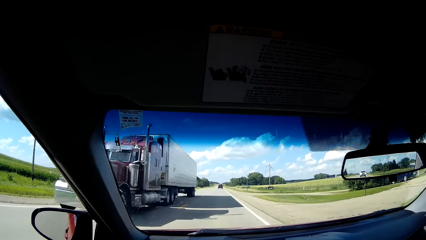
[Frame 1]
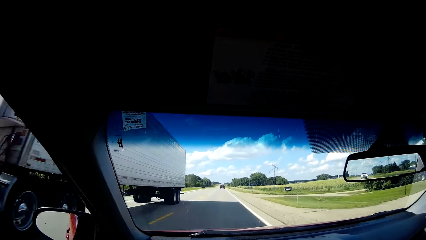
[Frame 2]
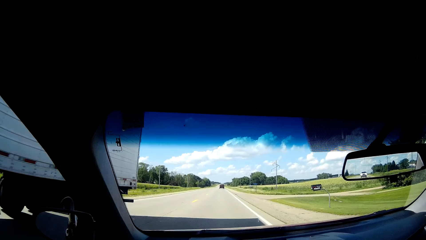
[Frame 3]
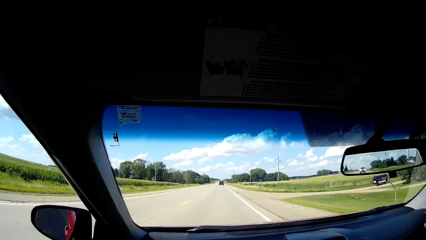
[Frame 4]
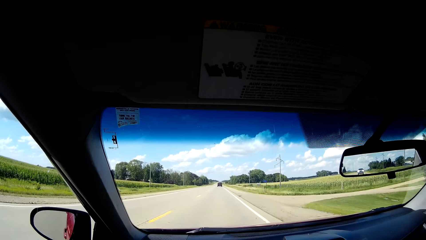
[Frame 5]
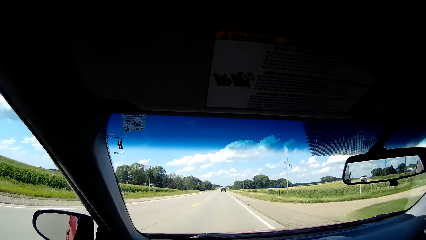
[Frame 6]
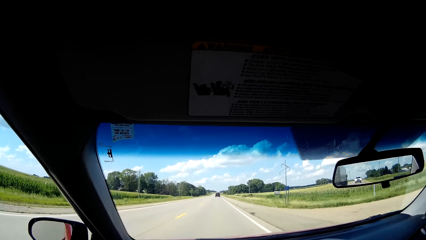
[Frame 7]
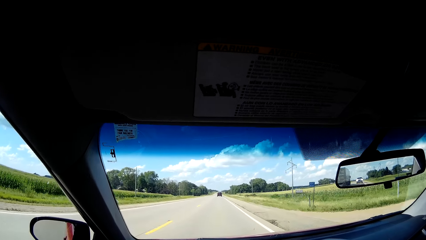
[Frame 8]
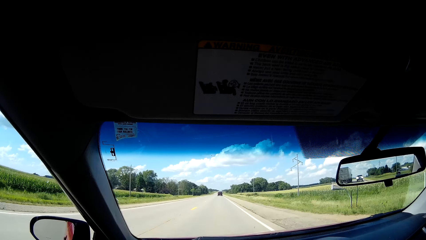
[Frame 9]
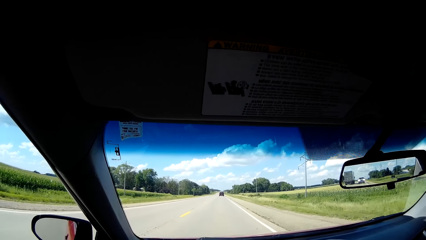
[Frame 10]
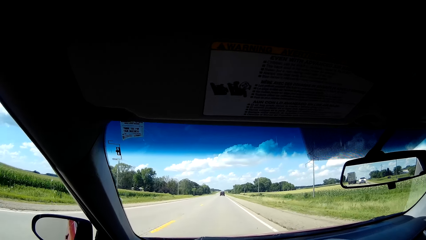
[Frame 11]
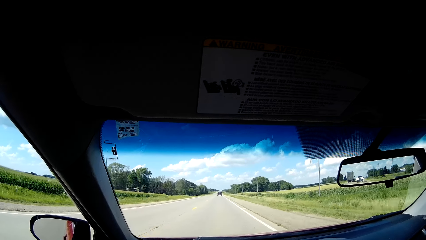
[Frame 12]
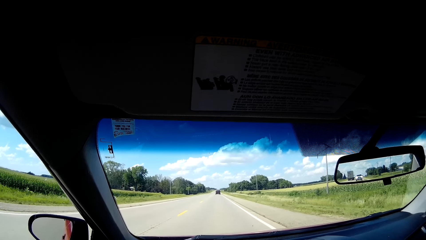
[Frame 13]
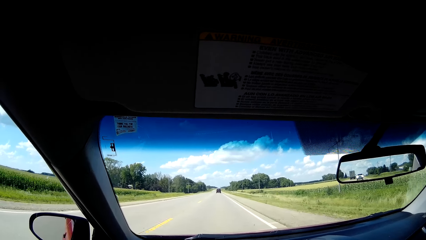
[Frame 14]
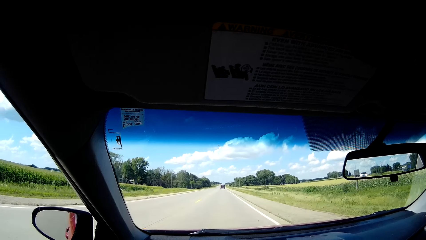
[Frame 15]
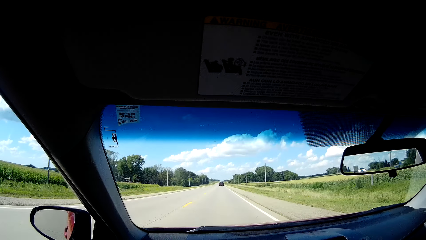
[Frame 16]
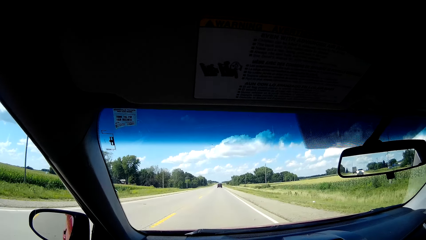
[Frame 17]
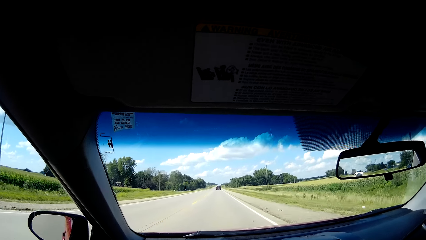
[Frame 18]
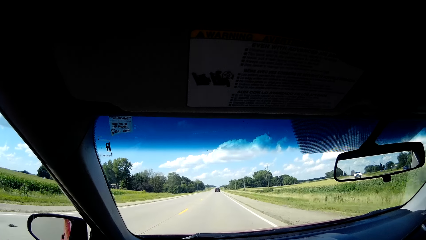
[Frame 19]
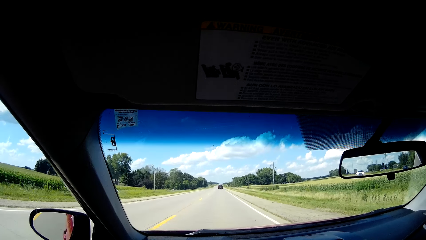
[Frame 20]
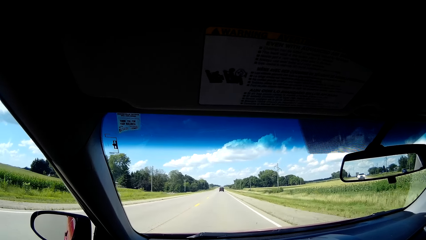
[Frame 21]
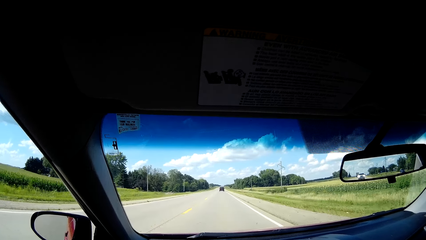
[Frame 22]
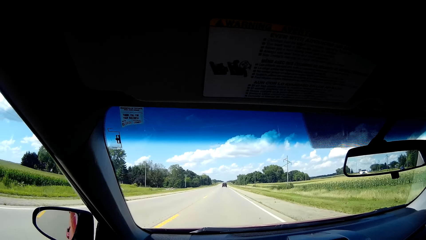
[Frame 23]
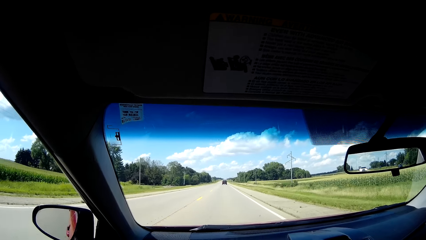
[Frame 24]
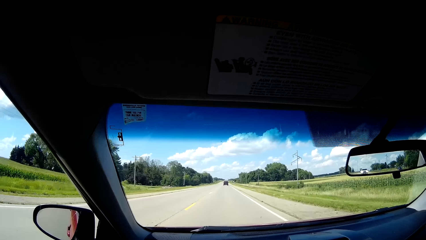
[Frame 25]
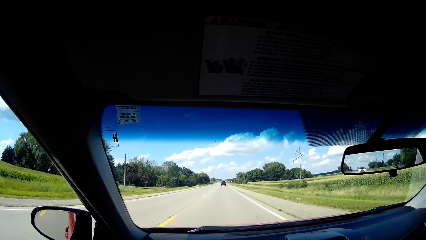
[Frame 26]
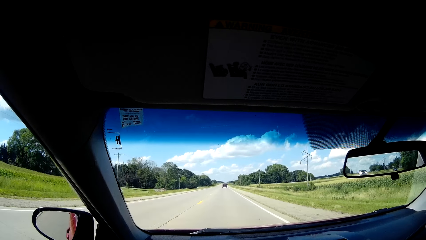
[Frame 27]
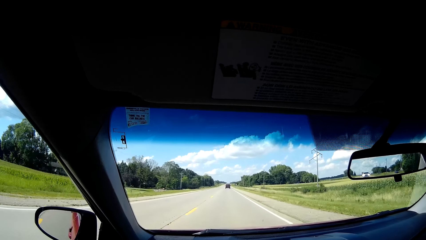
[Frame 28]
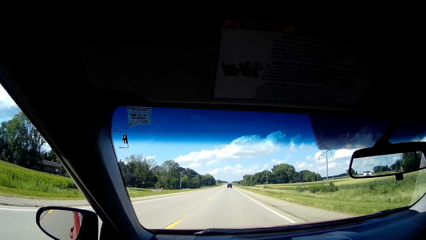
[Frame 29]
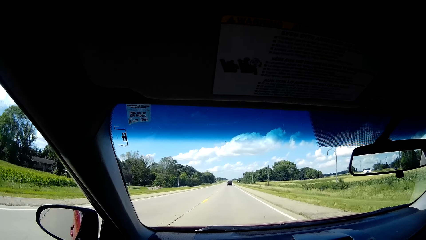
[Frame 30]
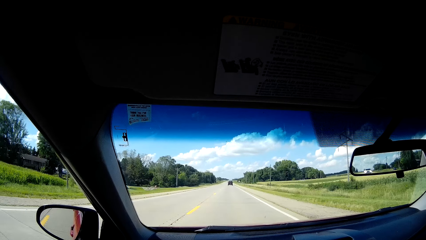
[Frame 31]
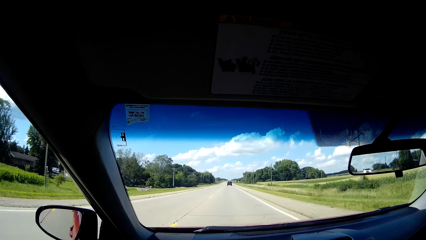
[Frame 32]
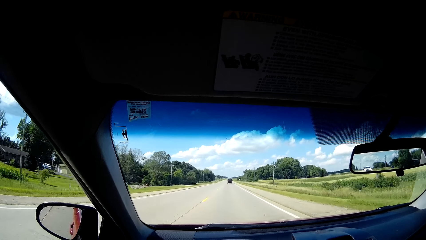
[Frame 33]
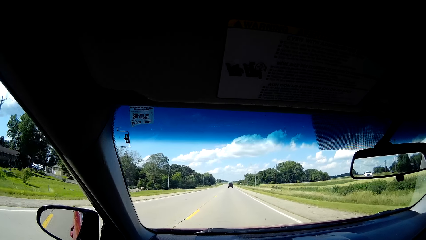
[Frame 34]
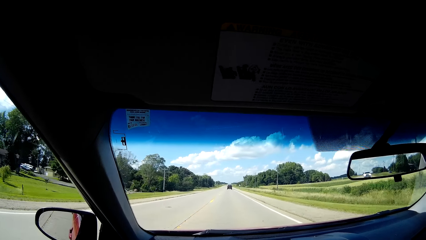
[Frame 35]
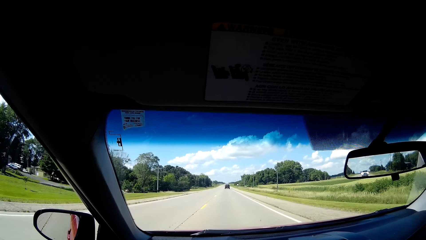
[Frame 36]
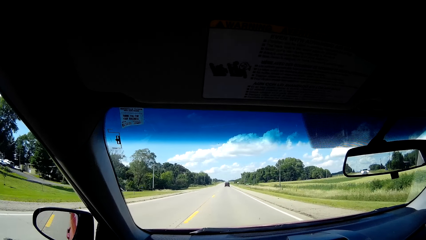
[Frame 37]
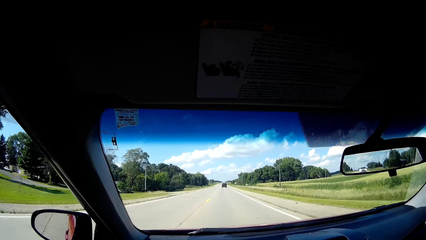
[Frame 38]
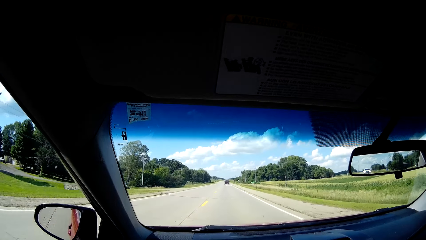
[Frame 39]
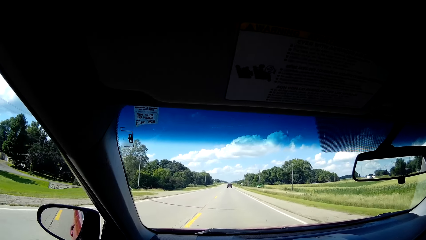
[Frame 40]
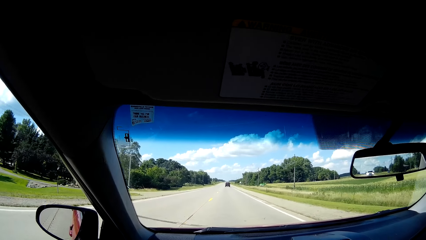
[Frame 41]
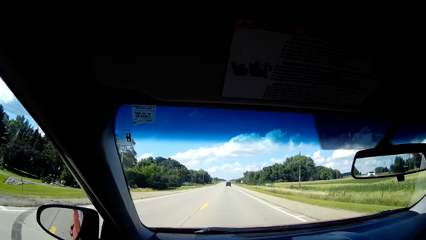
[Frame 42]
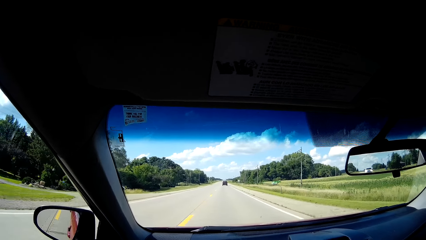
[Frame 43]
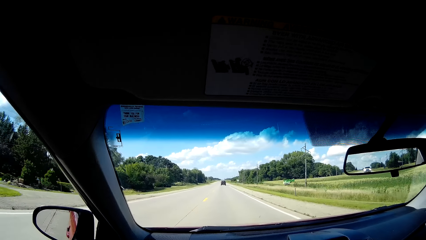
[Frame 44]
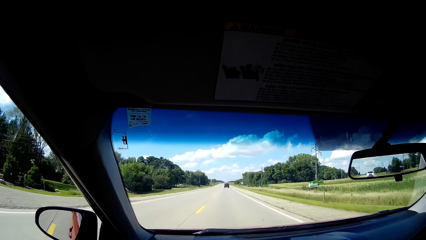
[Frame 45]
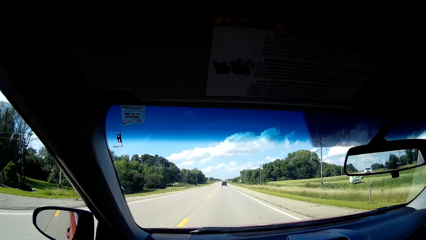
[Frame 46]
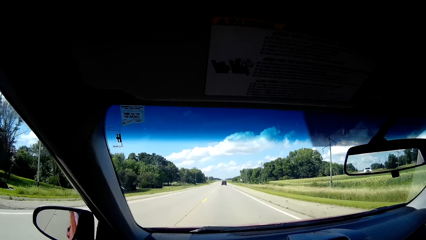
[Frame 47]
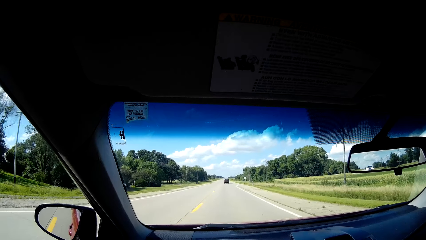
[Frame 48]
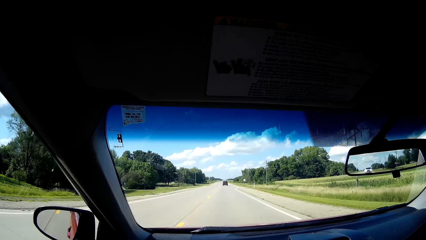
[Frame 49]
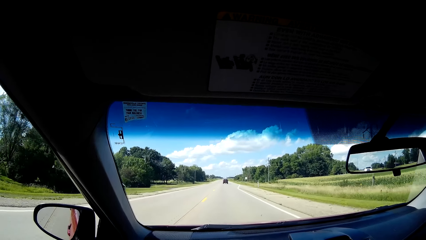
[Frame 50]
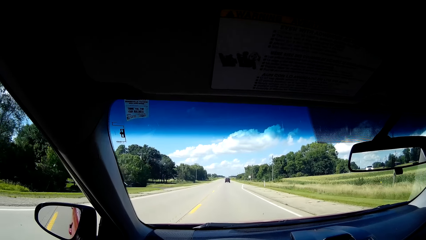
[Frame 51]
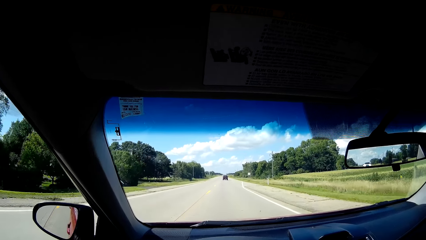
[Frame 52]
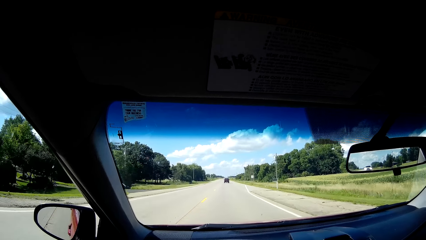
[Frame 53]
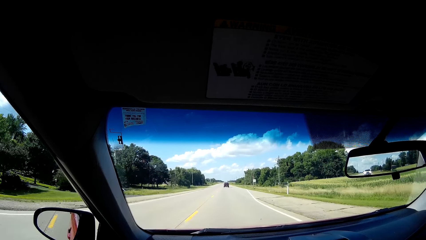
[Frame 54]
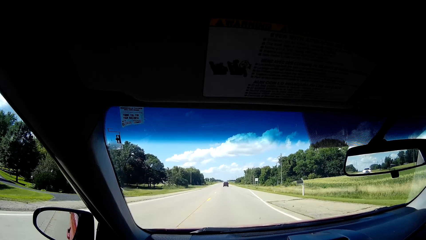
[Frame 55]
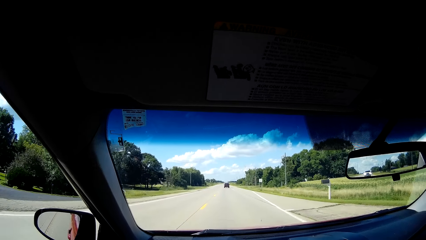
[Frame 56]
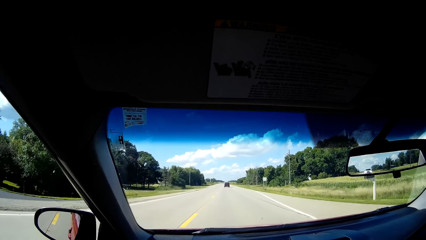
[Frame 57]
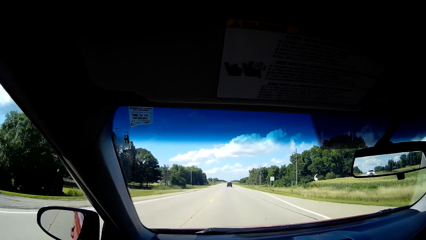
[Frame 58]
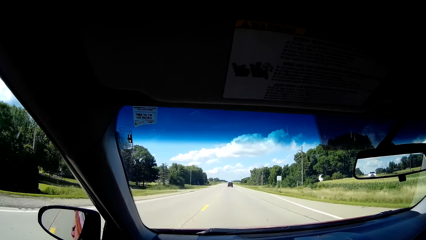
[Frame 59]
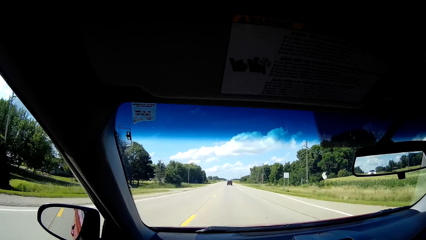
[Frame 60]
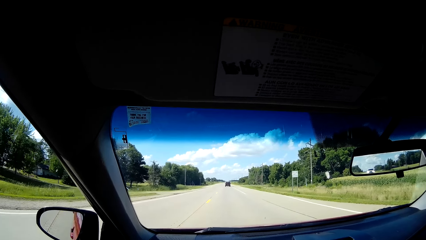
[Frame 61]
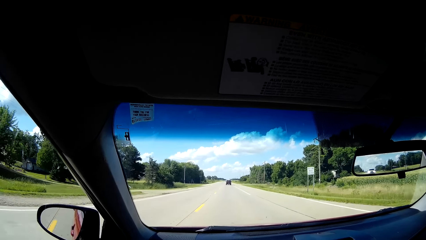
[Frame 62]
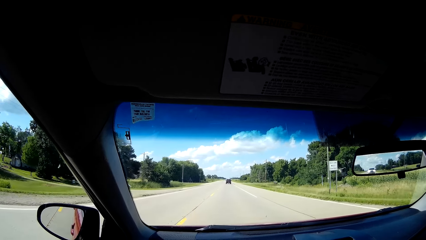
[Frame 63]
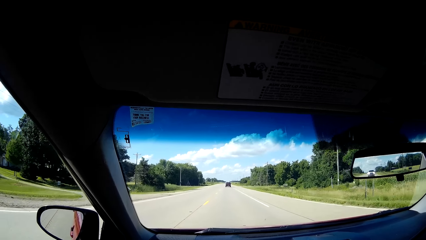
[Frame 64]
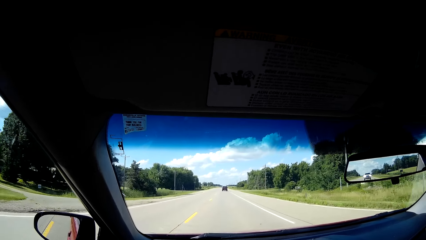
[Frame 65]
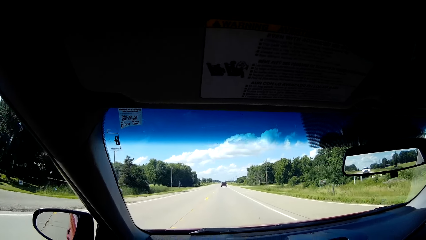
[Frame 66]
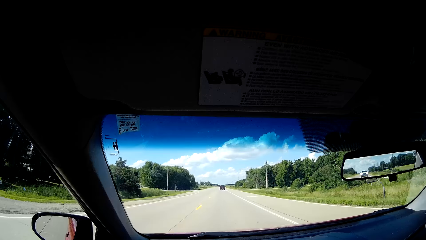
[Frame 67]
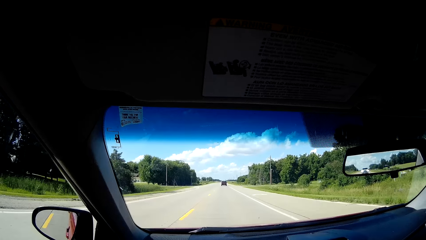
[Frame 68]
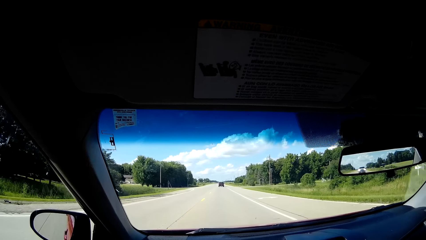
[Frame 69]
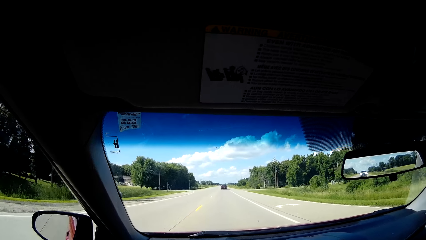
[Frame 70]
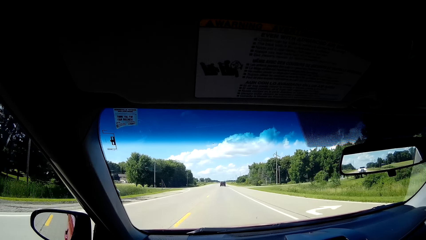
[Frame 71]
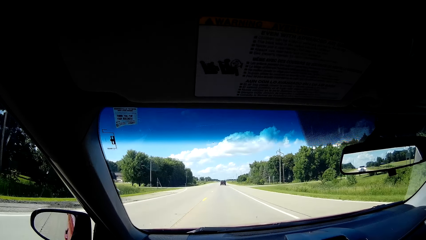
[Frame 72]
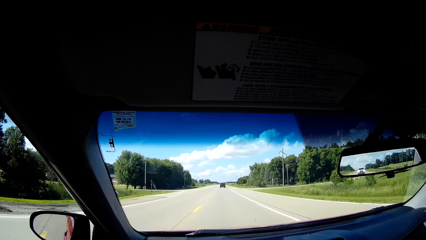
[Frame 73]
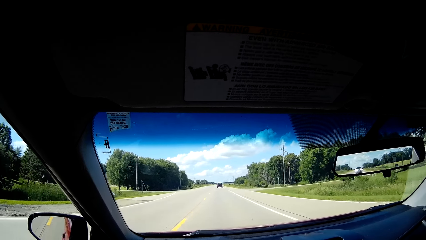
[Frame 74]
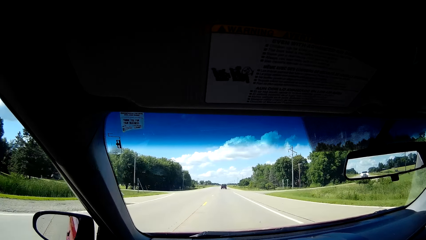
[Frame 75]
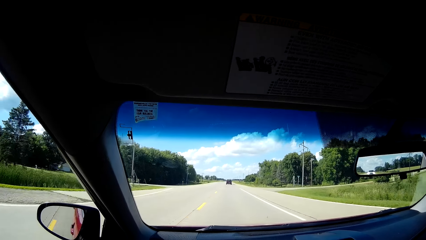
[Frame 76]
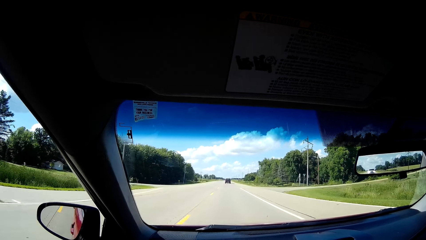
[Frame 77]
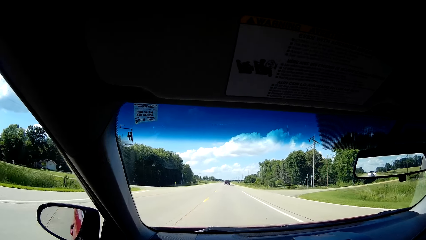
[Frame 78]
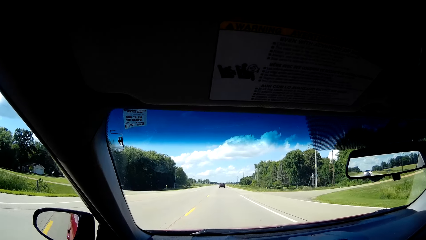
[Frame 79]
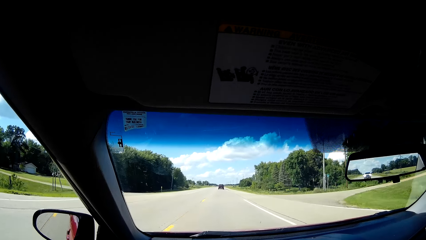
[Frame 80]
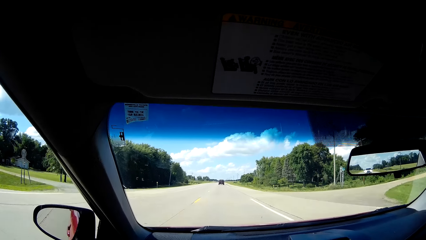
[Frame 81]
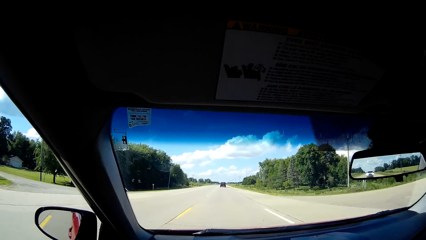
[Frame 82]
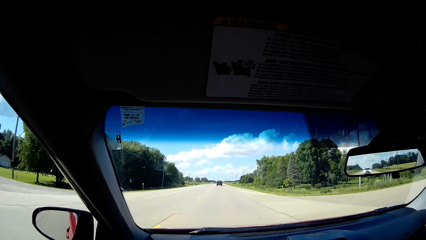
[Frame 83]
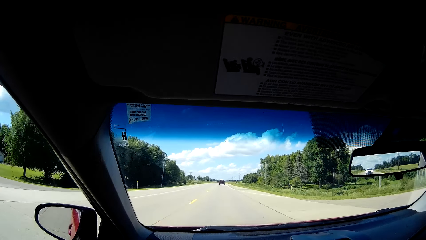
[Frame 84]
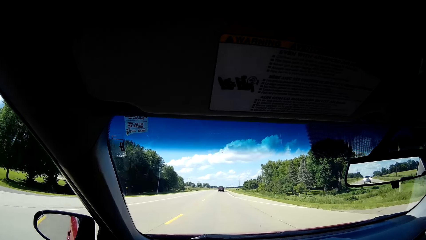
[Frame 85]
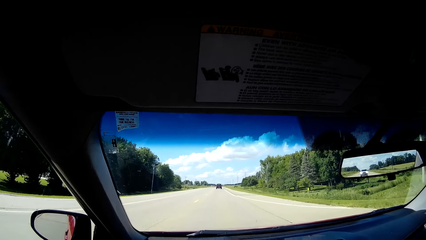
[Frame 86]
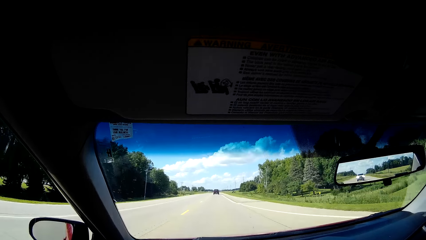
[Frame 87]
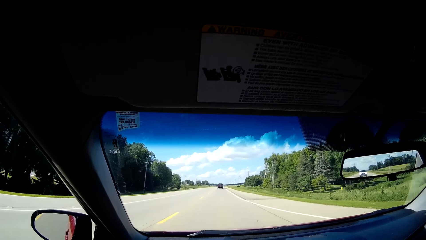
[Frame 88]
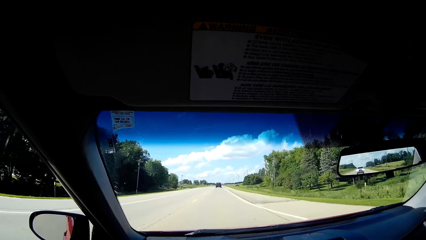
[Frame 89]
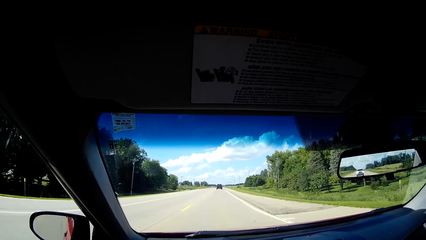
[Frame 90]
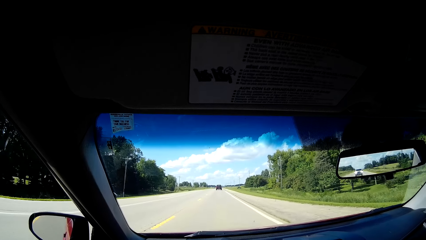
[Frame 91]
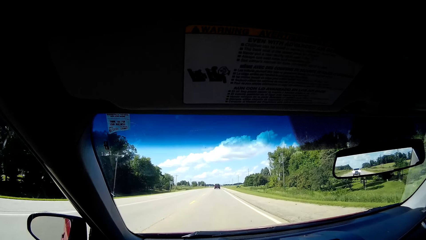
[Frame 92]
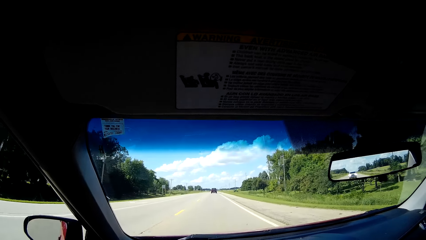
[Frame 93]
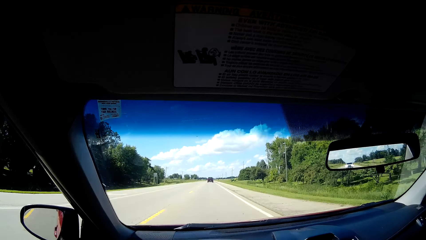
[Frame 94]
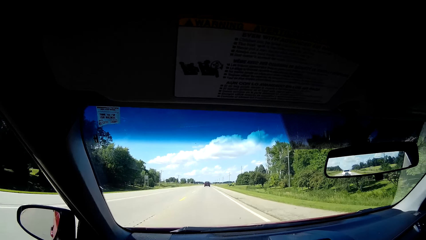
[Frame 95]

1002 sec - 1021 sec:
The camera wearer looks at the truck on the road. They look through the rear view mirror. They drive on the road. They look at the advertisement post.
